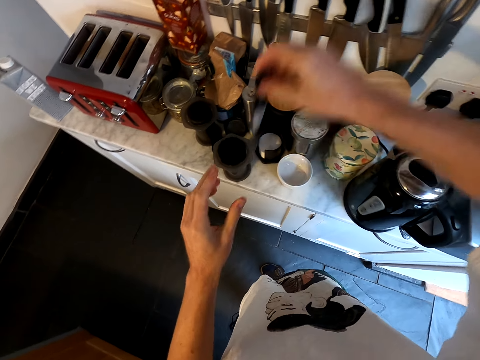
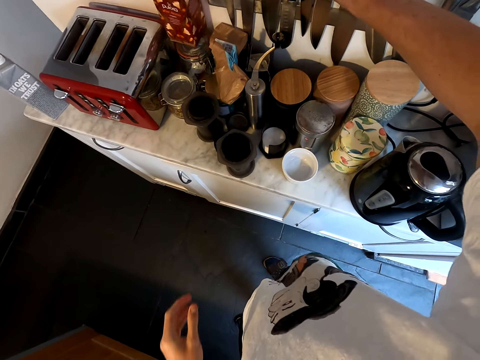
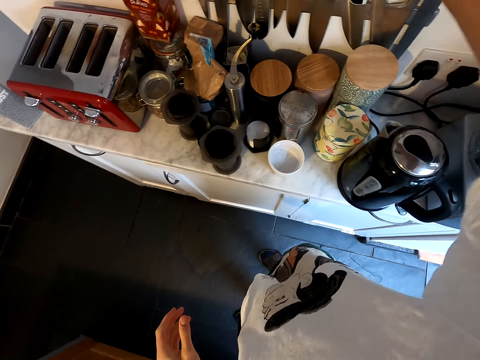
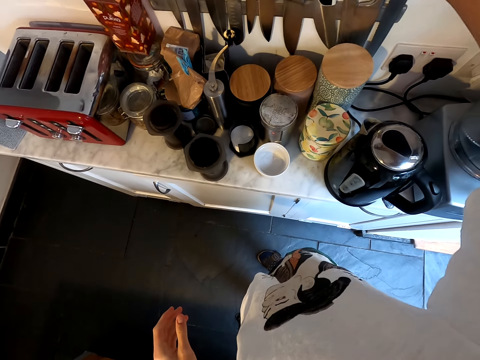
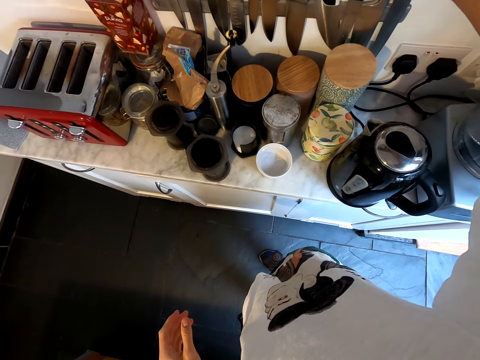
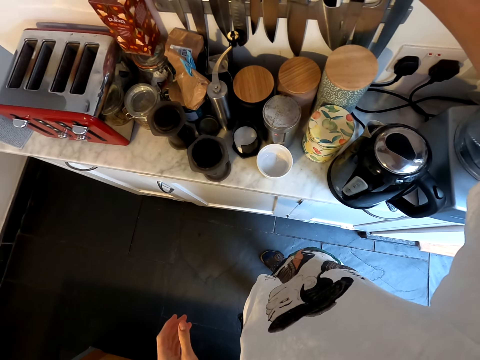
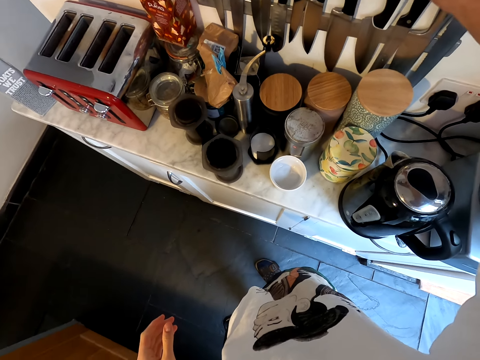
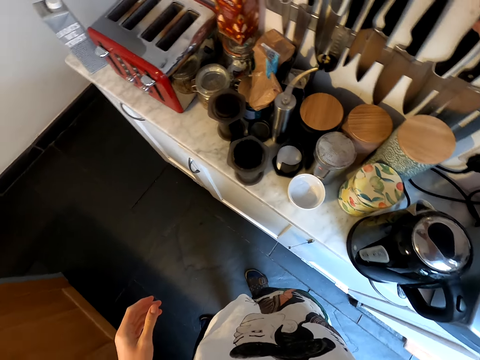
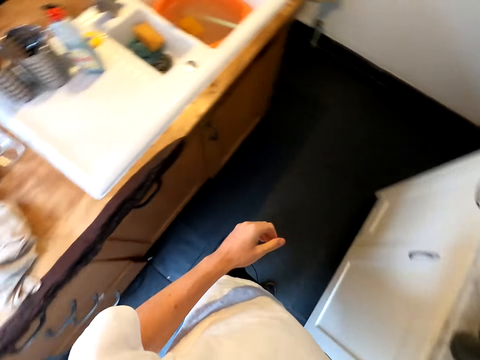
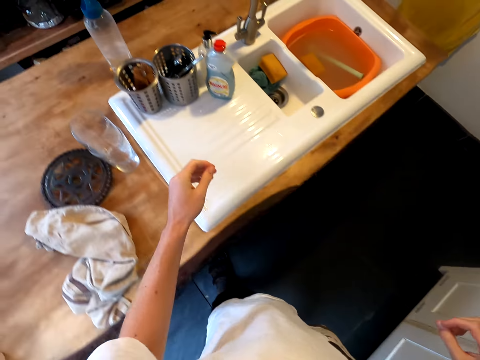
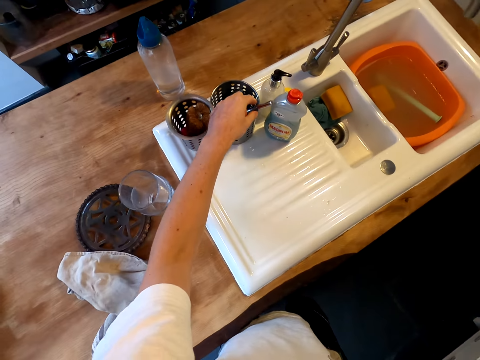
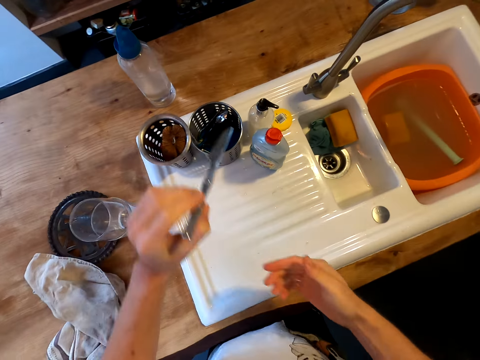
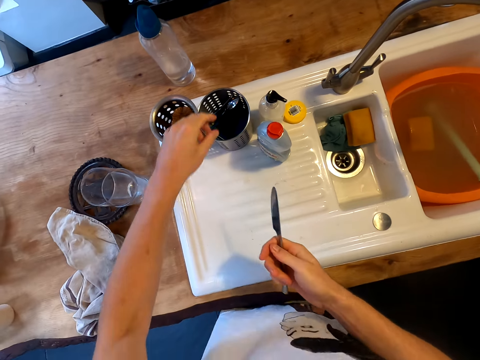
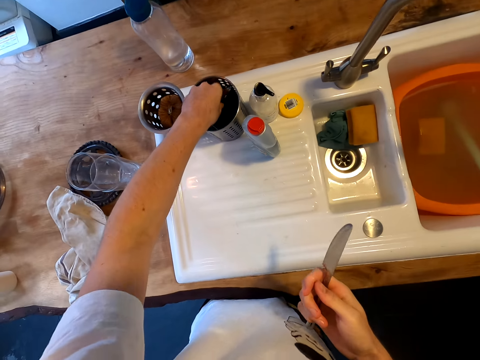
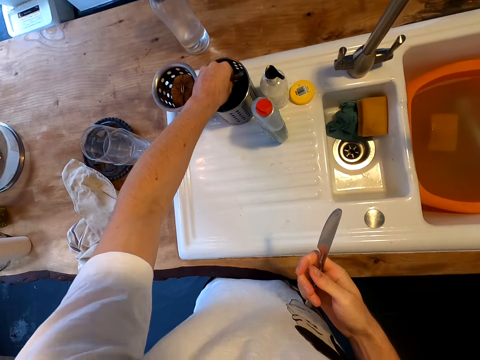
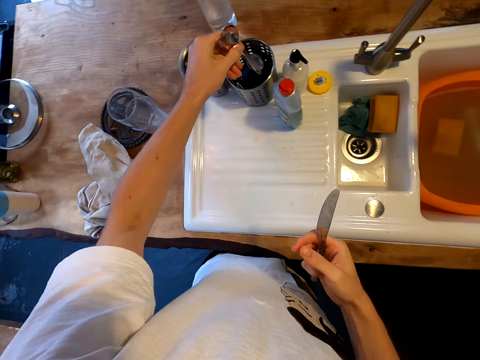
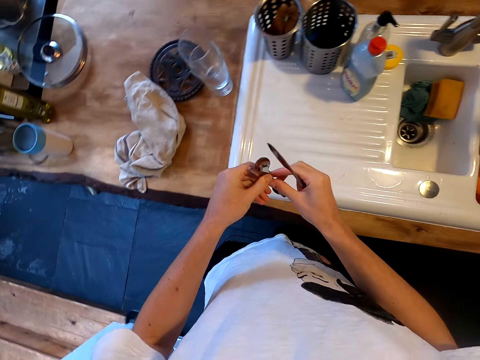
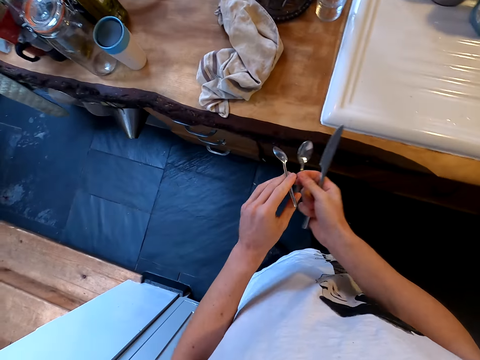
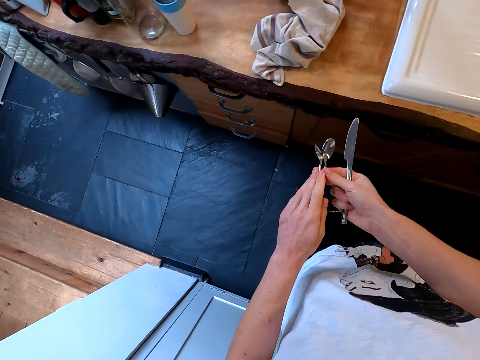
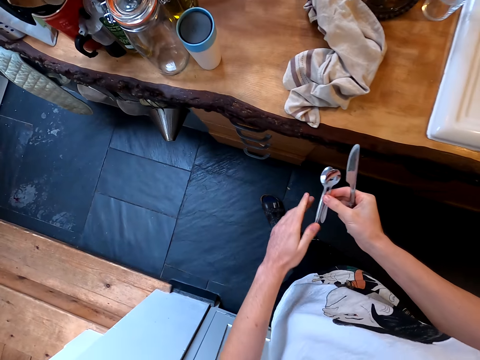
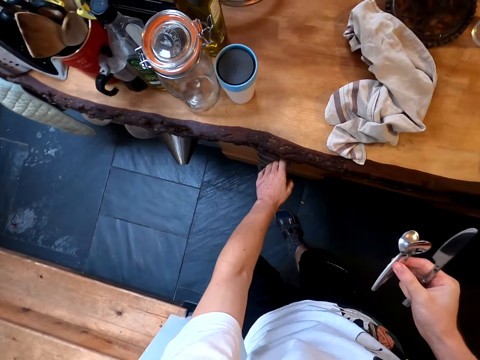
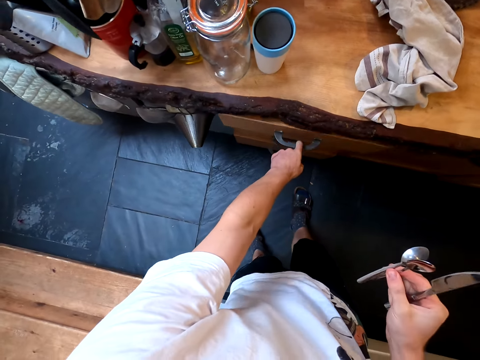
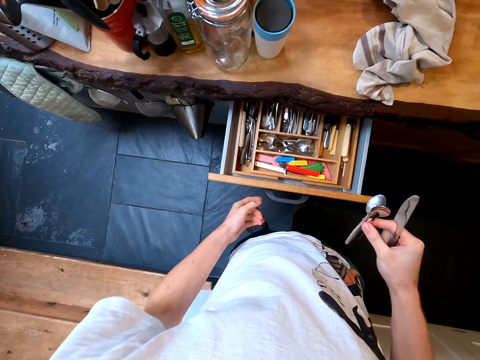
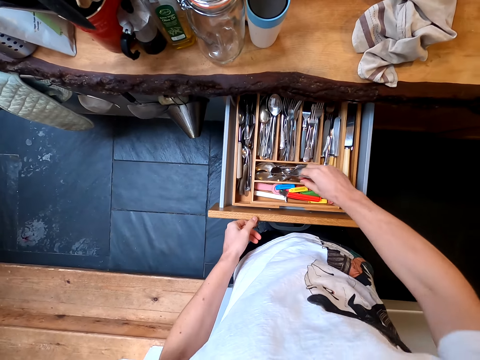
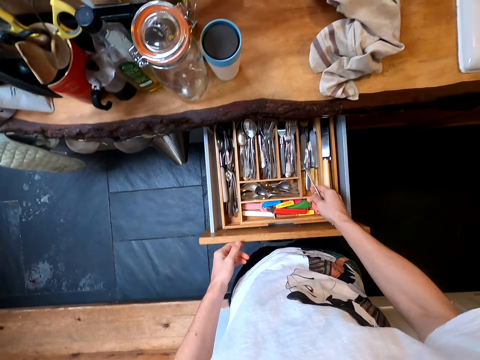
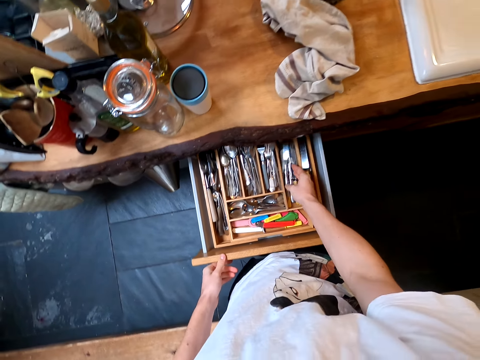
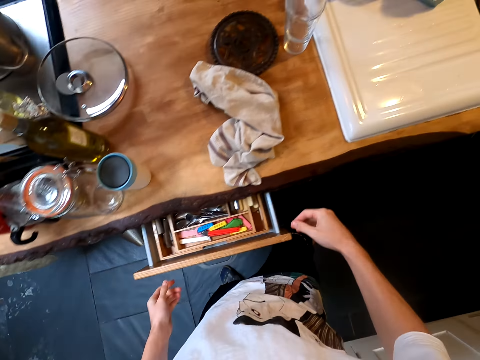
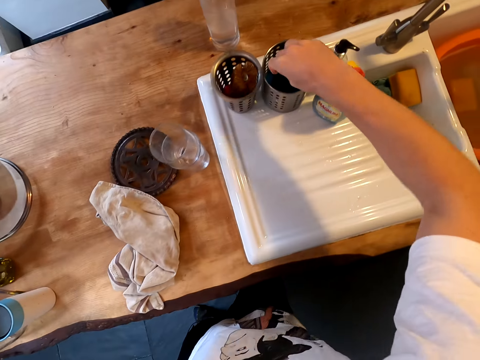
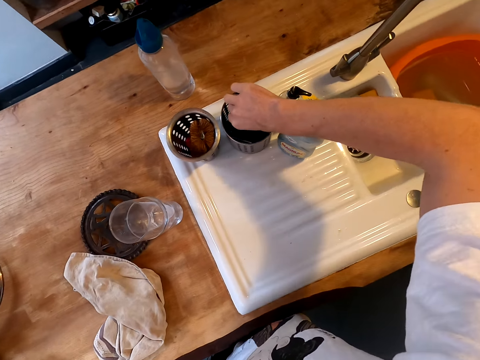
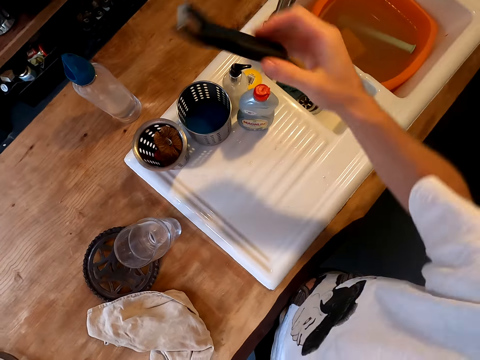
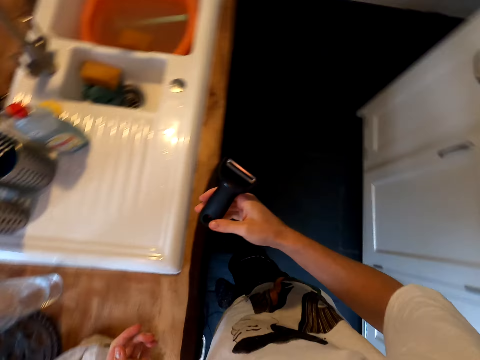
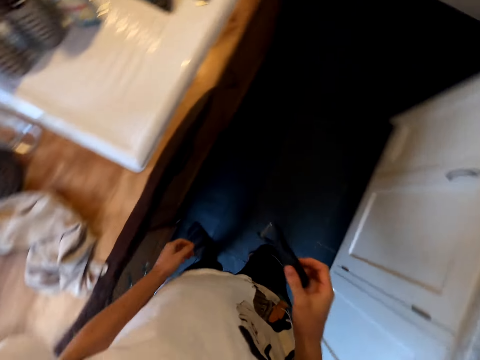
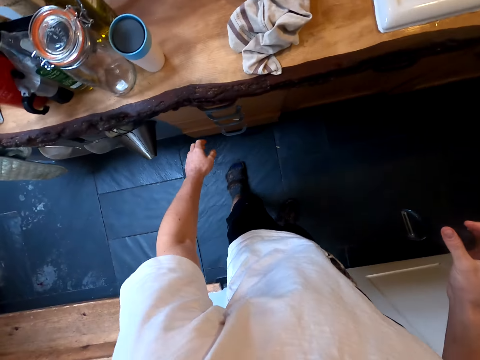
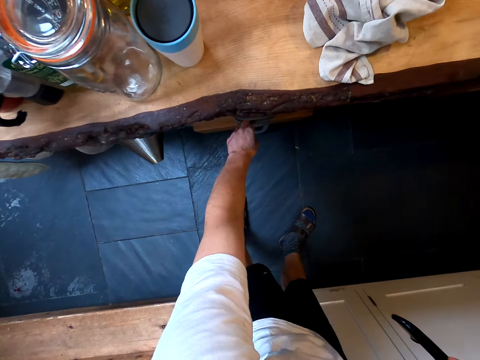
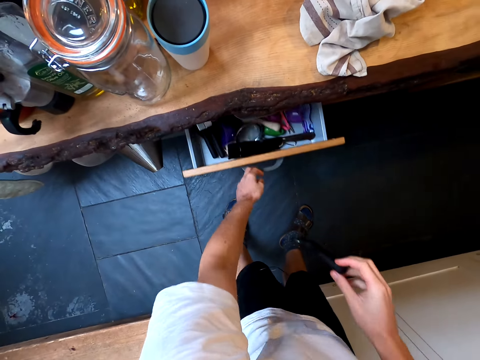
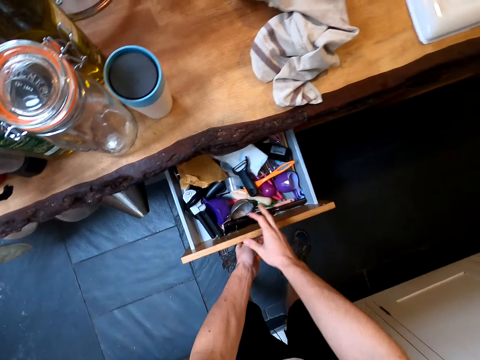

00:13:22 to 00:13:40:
The camera wearer puts more cutlery on the wall hook. They arrange the cutleries. They turn around. They take more cutlery. They open the cabinet drawer. They put the cutleries in the drawer. They close the drawer. They pick up a peeler at the sink. They turn around. They open the drawer.
